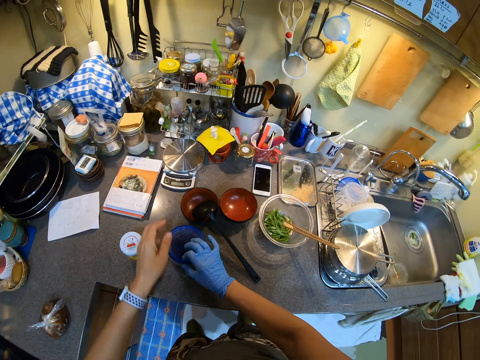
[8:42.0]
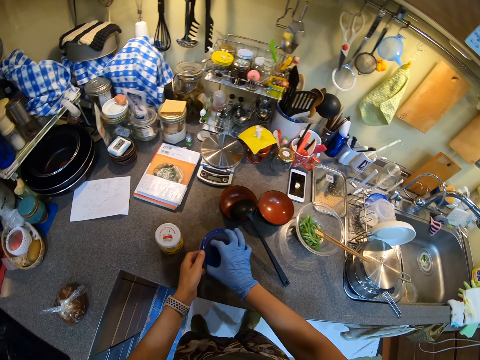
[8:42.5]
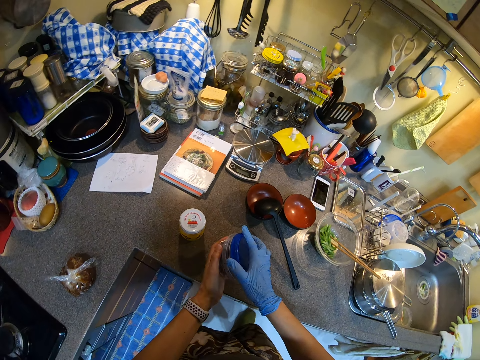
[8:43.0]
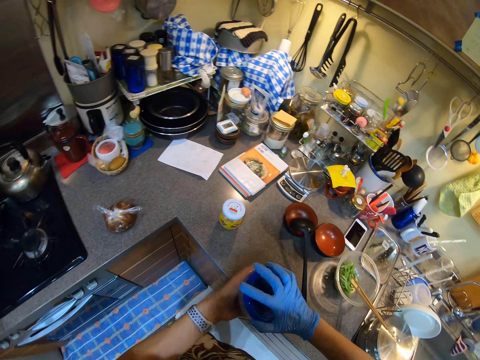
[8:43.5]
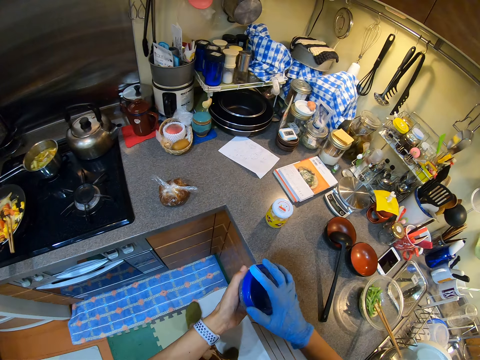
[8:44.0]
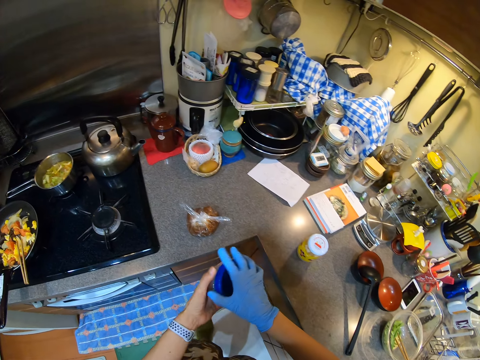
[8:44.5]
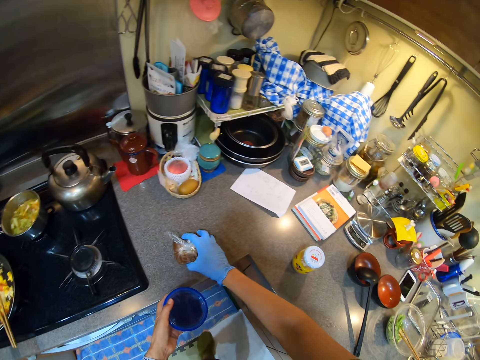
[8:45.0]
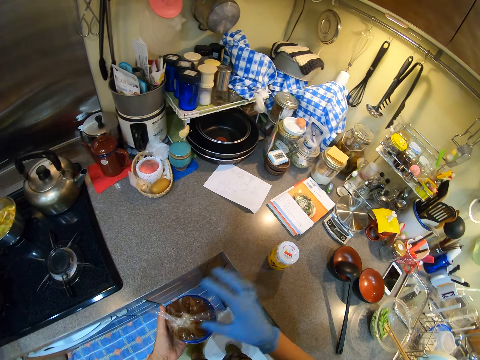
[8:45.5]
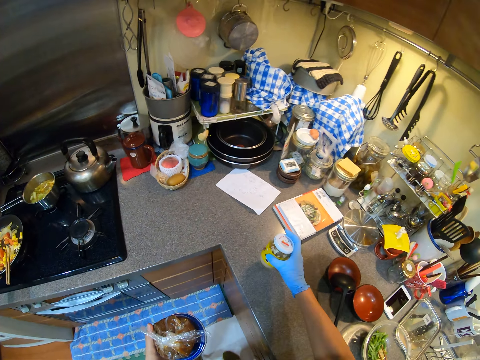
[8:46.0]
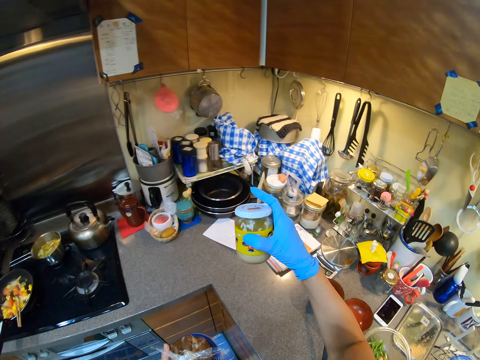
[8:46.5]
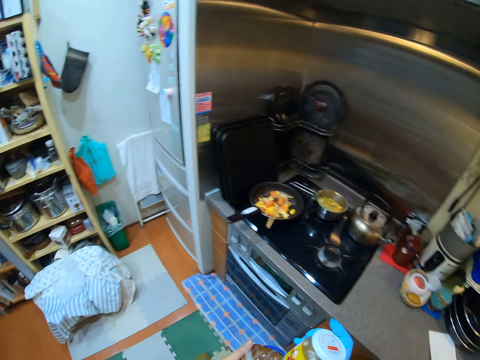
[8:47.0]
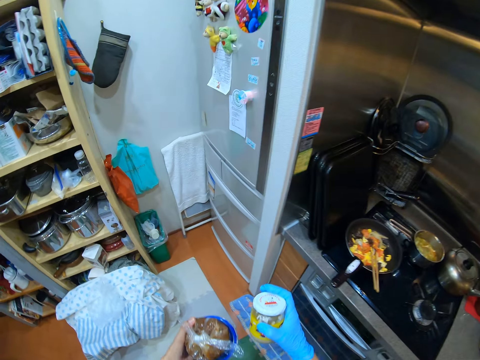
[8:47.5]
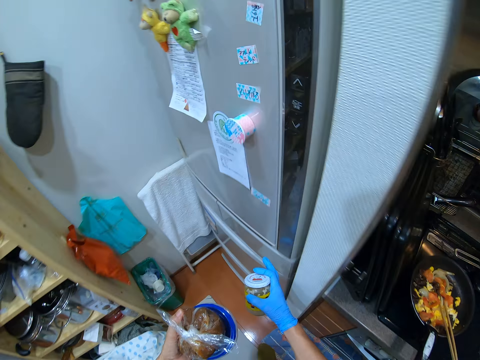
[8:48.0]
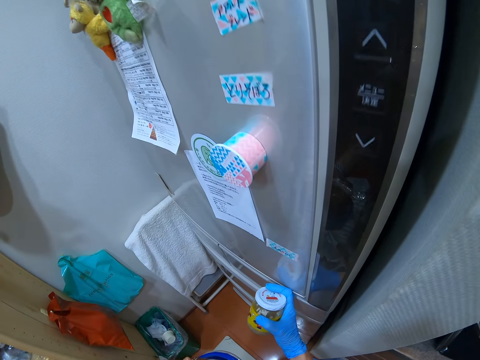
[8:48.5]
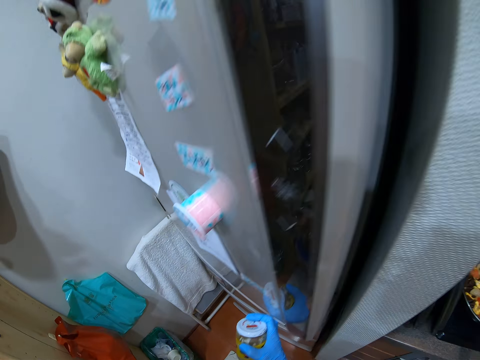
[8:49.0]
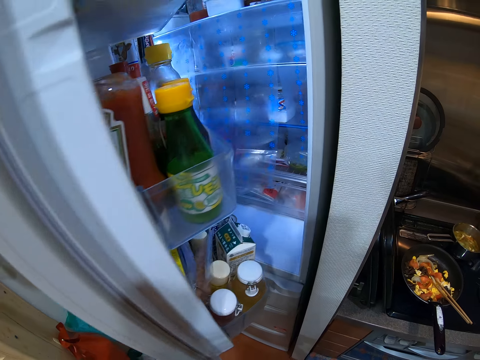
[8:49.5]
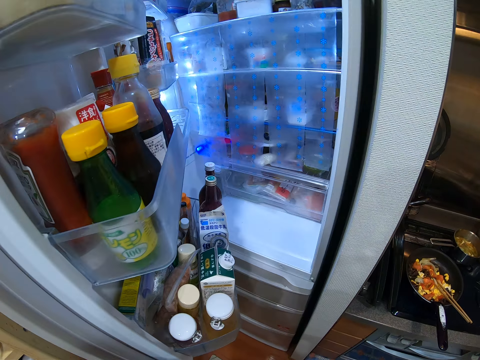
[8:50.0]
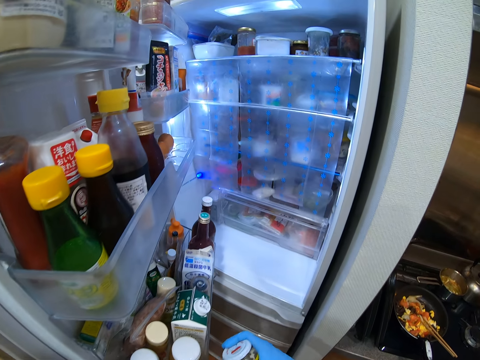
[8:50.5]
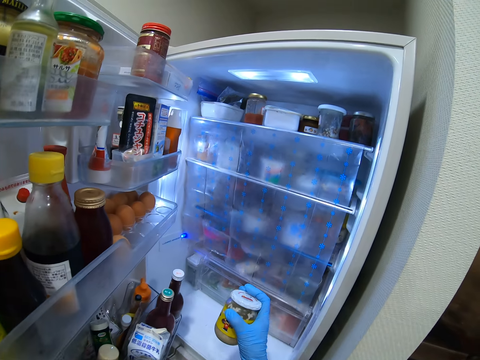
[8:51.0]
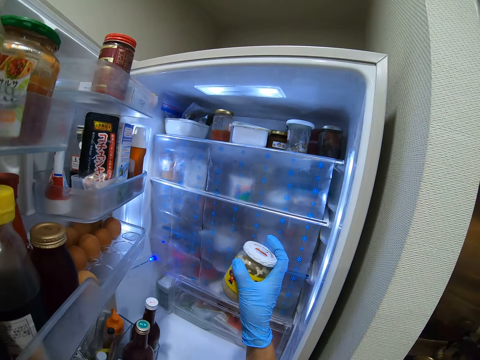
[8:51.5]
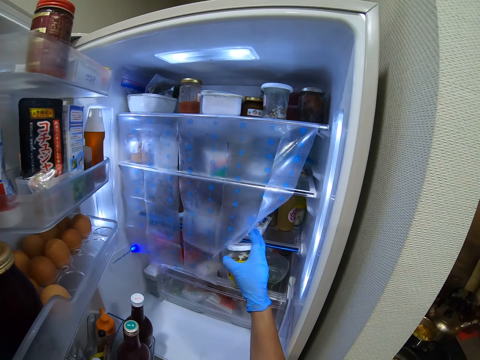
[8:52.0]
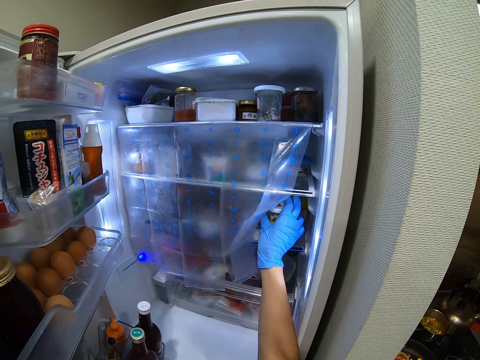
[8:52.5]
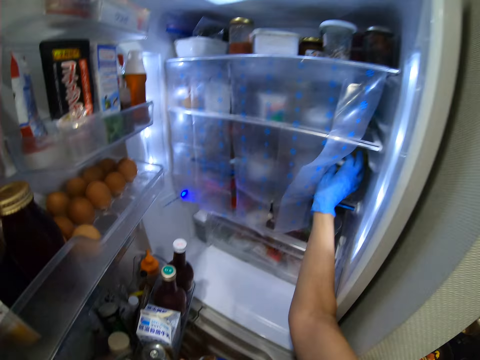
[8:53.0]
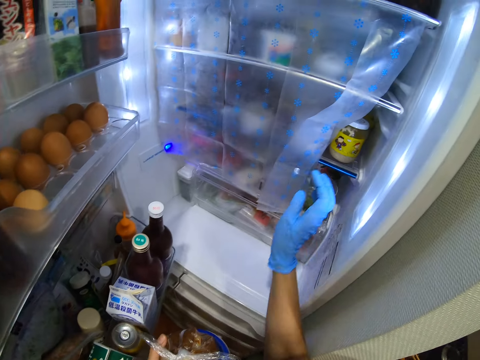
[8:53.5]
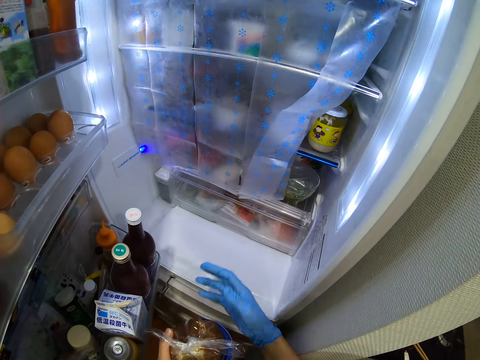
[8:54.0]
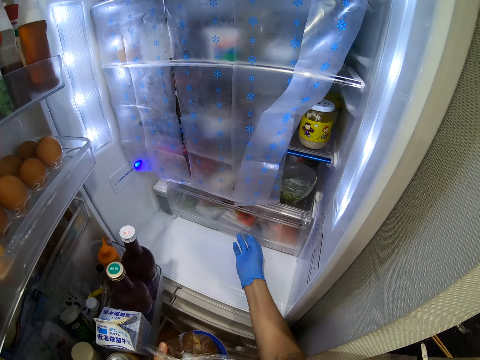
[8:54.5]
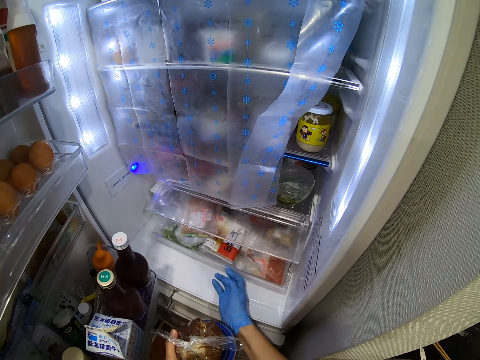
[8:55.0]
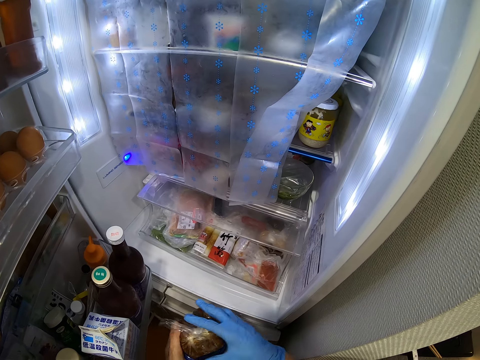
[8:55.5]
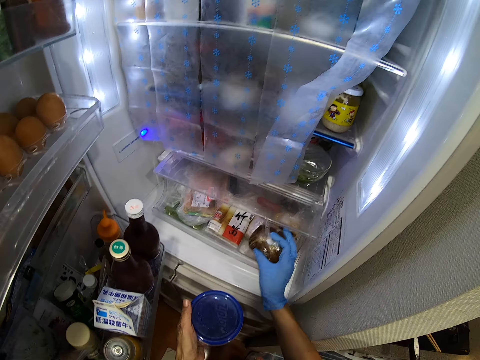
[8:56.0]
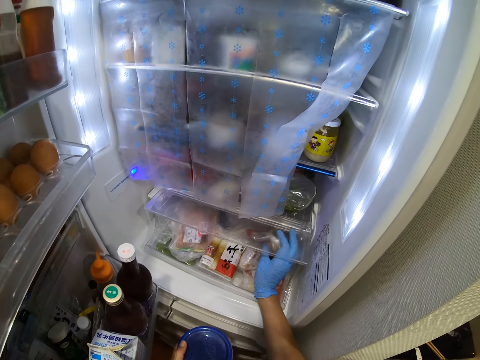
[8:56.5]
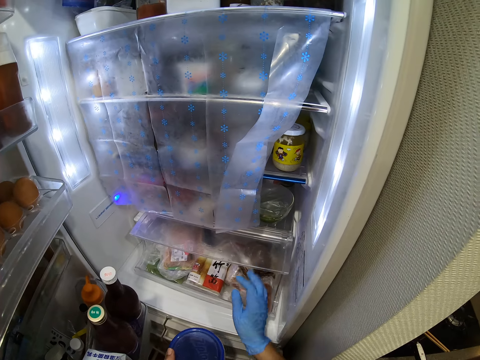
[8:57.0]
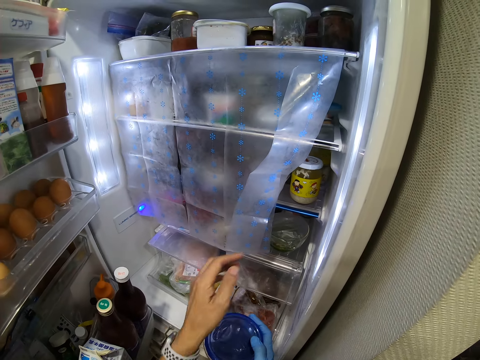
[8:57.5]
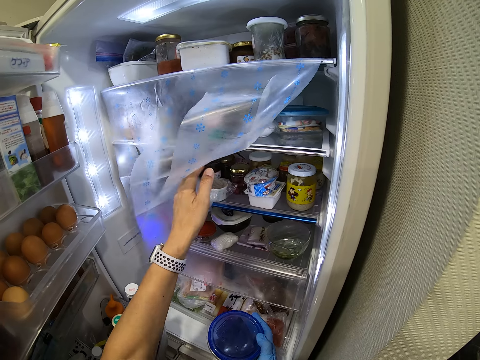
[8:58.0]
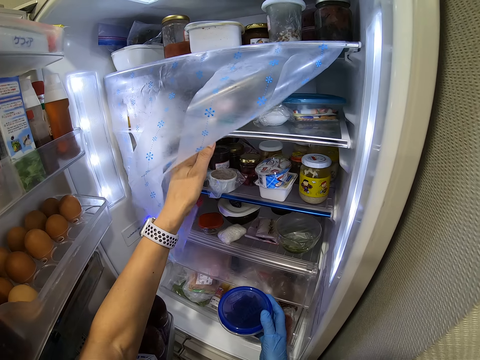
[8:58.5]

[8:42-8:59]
The camera wearer takes a lid. They cover a container or dish with the lid. They hold the dish. They pick a spice, pick a tin and walk. They open the fridge. They put the tin in the fridge. They arrange the items in the fridge. They pull a fridge tray. They put the spice in the fridge tray.

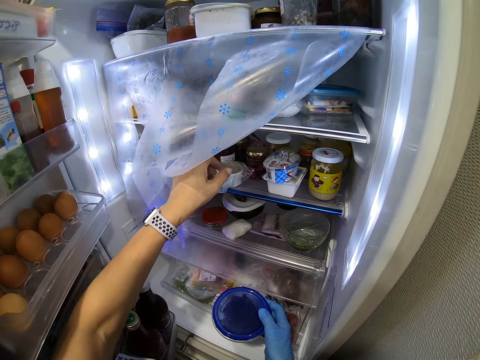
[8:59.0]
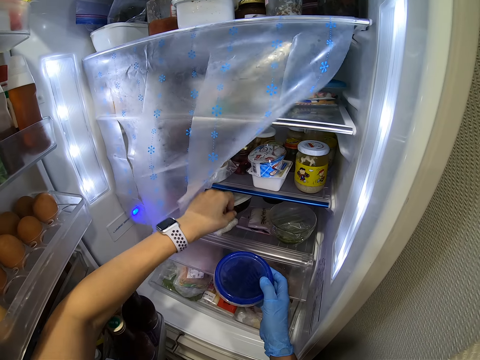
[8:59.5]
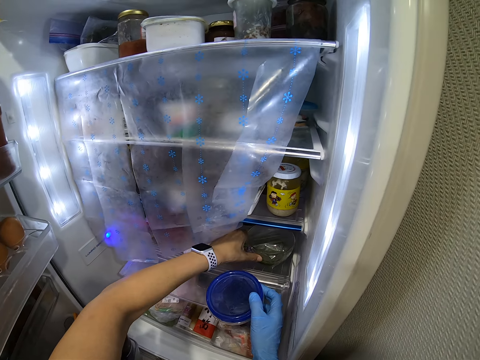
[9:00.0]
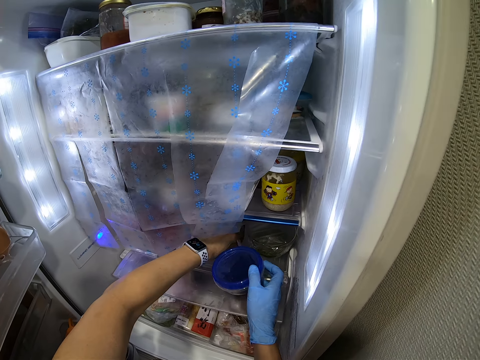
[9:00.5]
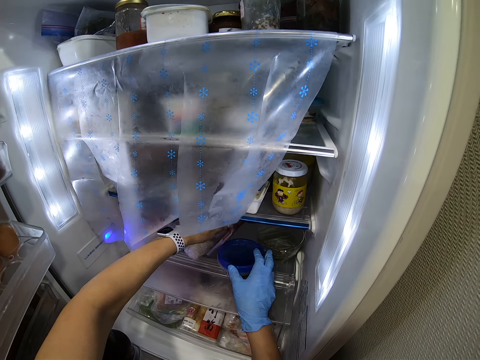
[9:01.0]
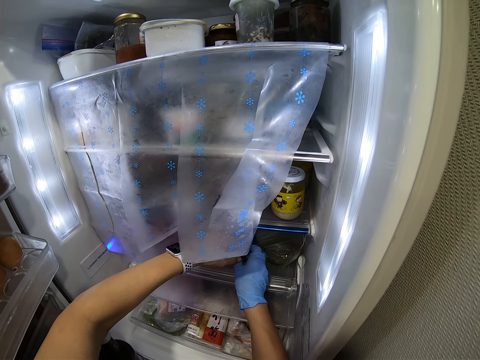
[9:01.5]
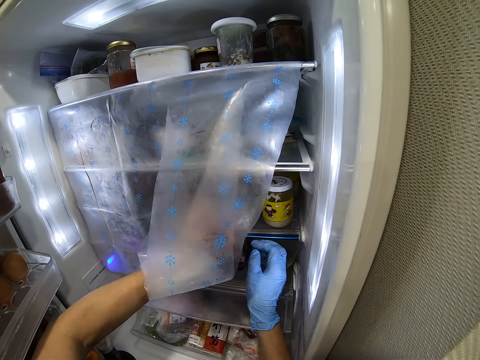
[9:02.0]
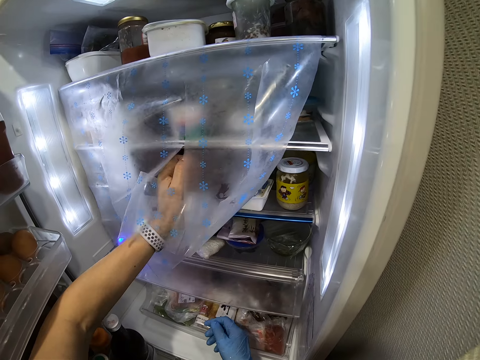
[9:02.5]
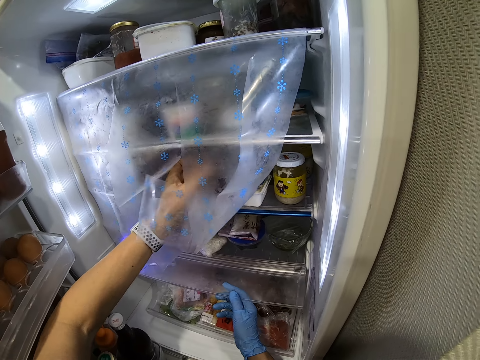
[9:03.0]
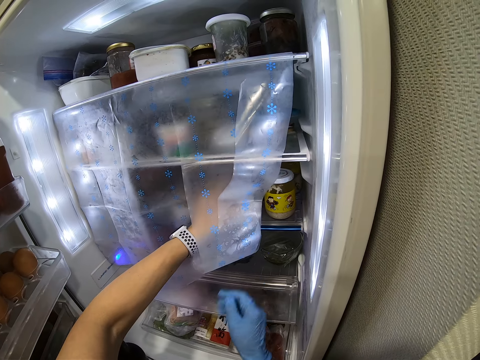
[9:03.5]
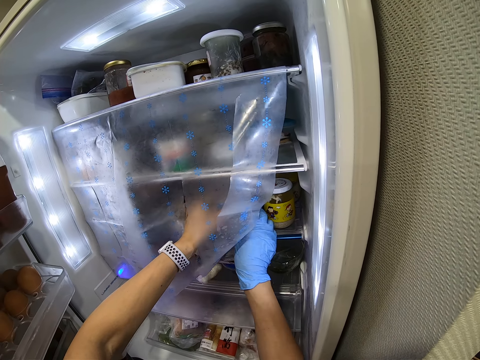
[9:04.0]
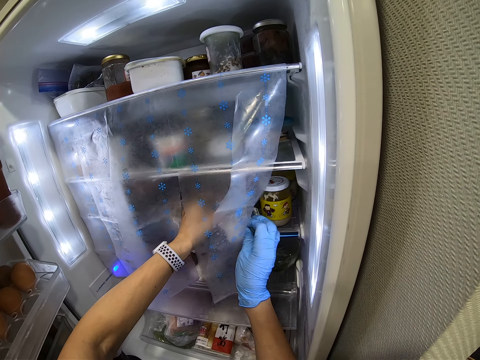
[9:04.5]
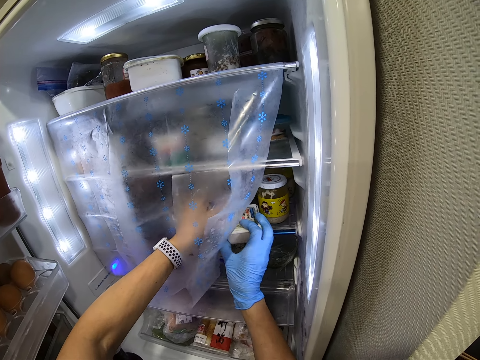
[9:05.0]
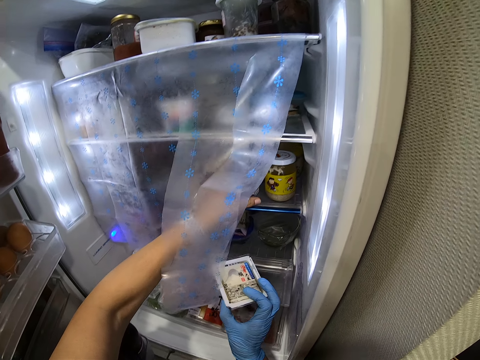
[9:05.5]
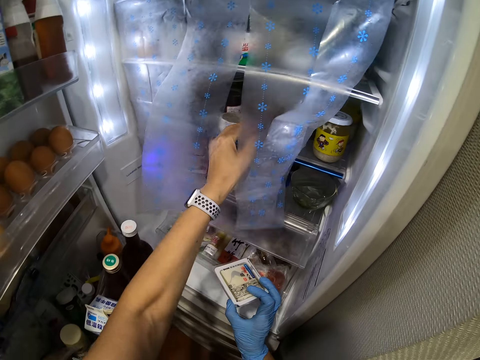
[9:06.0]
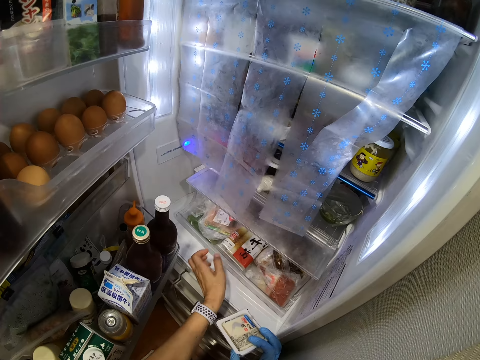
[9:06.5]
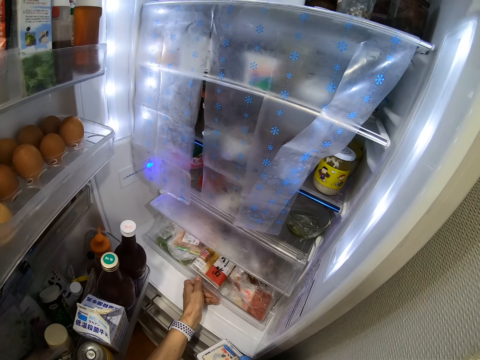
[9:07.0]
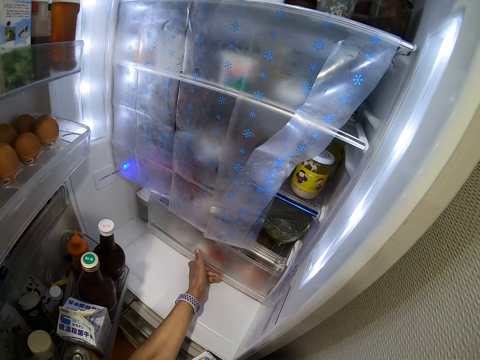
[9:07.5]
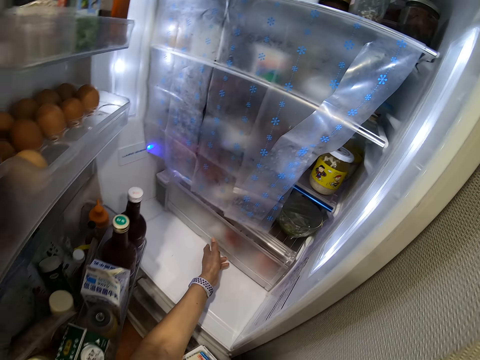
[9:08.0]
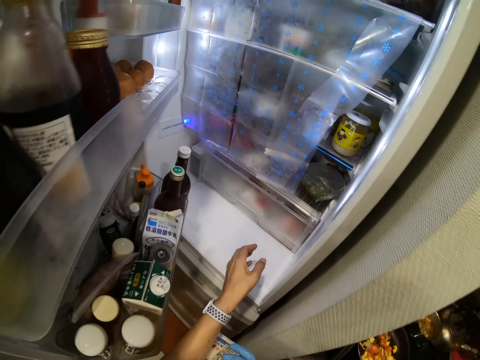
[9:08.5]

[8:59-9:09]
The camera wearer moves the dish and puts the dish in the fridge. They pick a tin in the fridge. They push the fridge tray.
